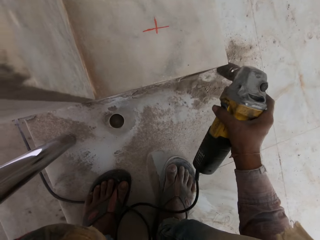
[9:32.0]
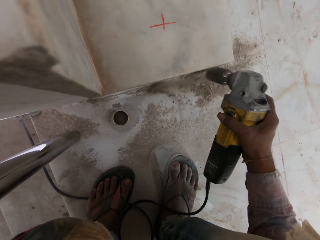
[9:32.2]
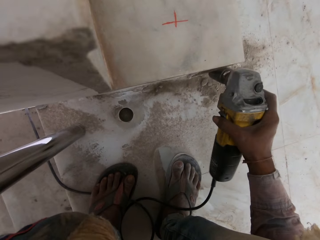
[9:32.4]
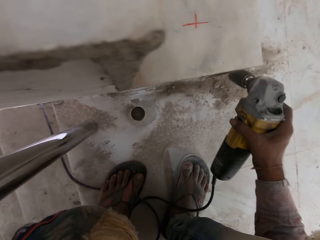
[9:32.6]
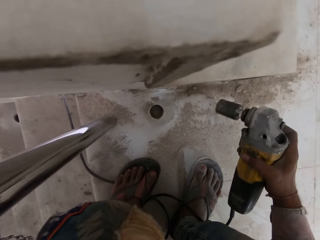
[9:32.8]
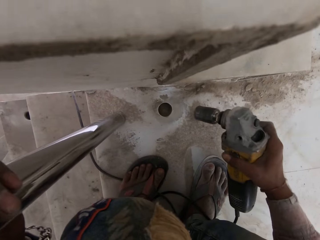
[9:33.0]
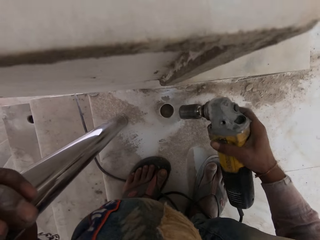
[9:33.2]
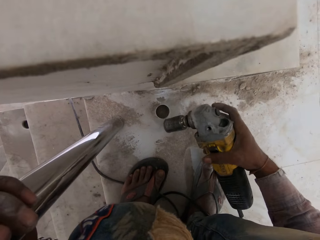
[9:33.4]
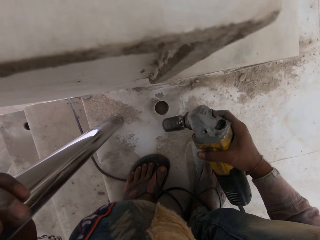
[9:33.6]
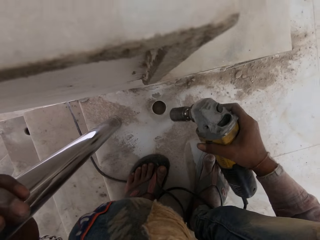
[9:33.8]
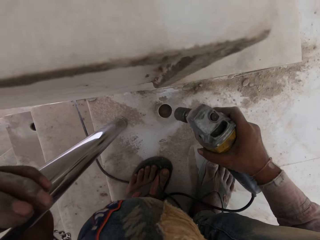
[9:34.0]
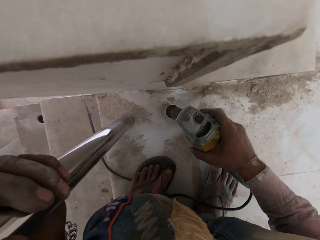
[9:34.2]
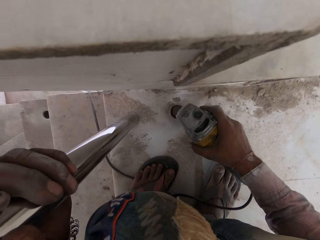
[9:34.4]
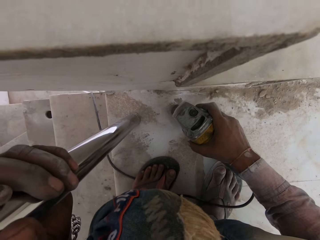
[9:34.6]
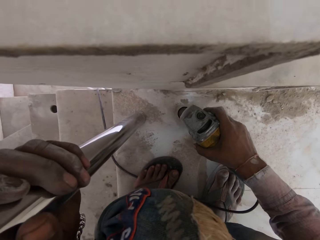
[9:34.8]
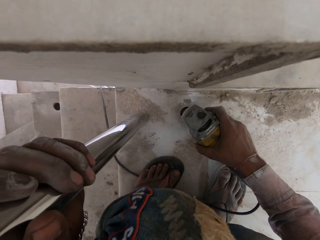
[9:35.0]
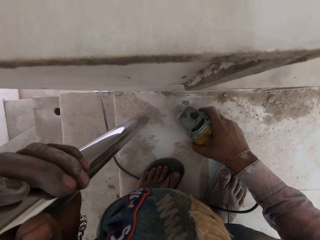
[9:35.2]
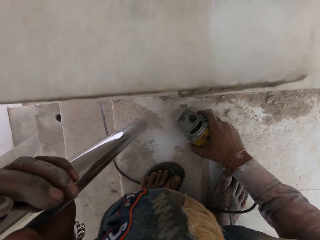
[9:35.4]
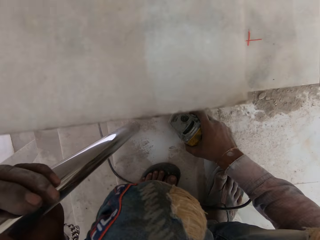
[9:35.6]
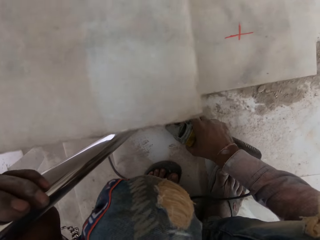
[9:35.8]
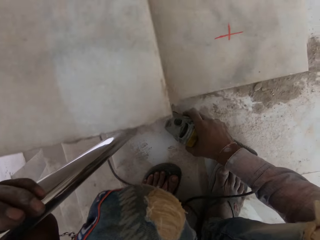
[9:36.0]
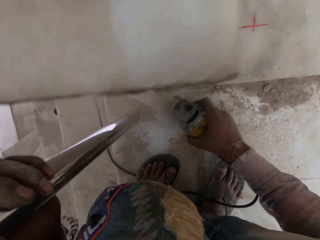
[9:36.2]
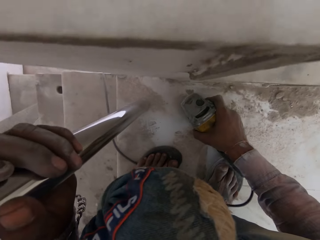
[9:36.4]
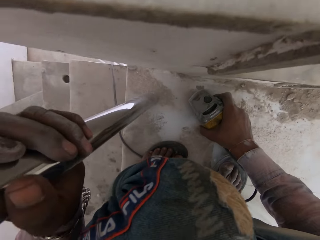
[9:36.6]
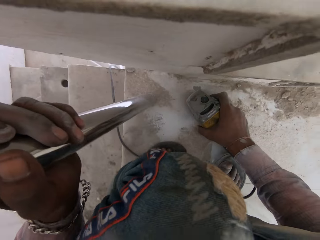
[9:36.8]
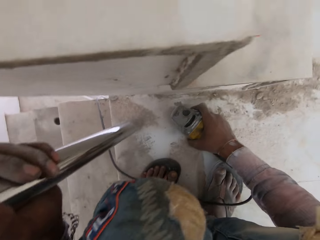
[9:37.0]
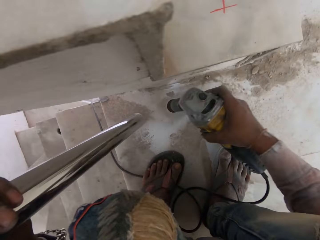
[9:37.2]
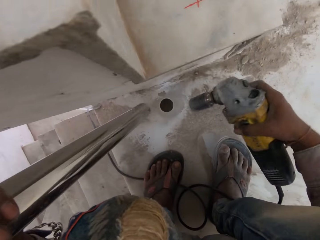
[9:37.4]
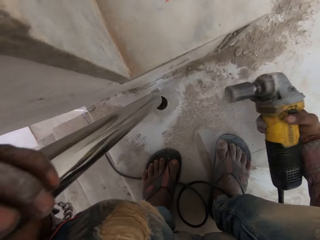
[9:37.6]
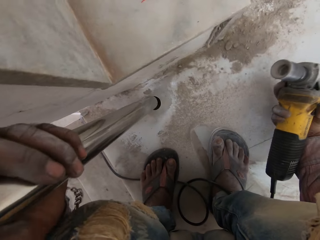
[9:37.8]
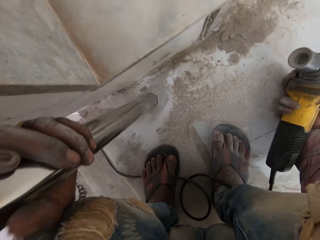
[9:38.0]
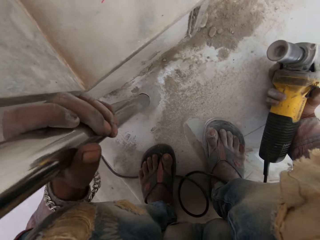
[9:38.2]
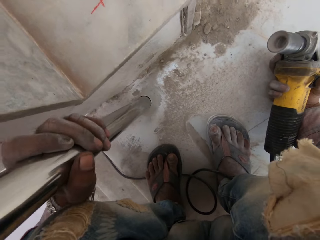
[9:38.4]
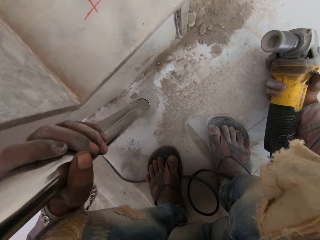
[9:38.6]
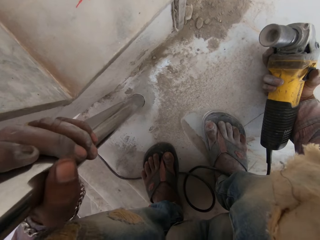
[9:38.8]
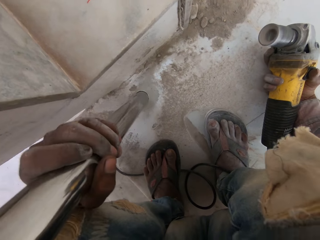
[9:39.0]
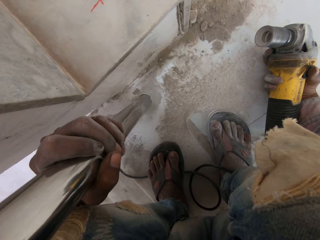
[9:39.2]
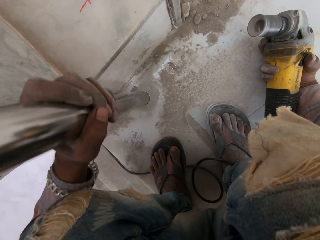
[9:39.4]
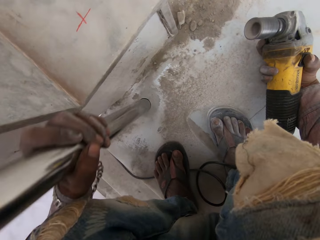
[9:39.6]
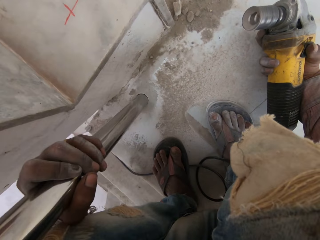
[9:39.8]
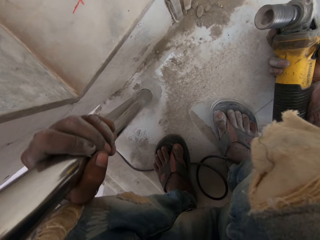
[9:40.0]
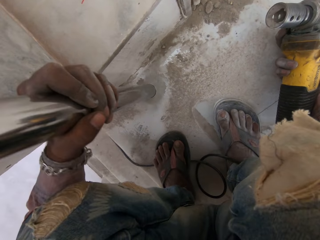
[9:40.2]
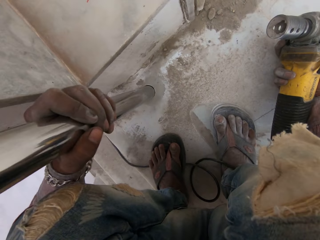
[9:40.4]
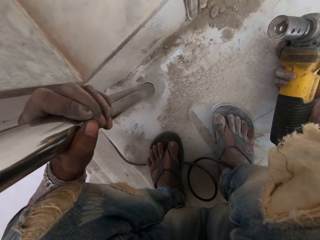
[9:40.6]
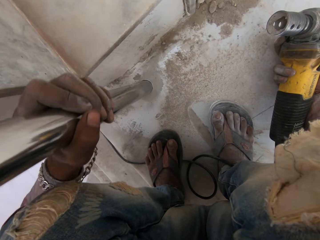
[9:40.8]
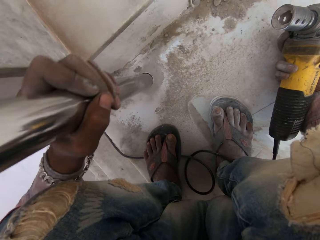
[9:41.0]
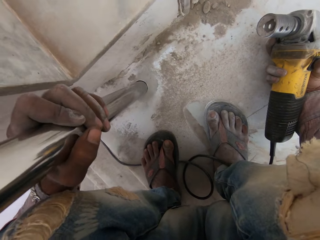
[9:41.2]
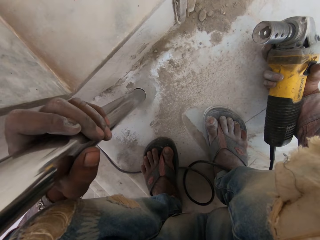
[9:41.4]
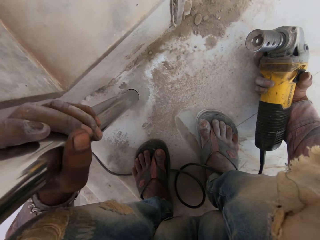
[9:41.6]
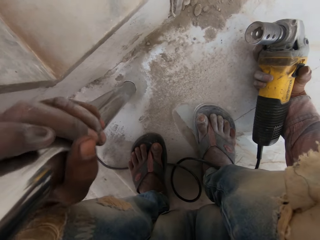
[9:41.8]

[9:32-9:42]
The camera wearer removes cements from a drilling machine. He beats the wall with the hammer drill. He makes a hole on the floor with a hand drilling machine. He inserts a metal in the hole with his left hand.

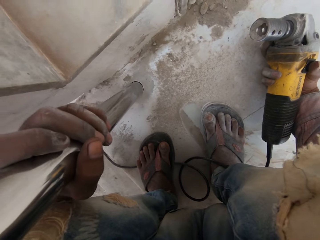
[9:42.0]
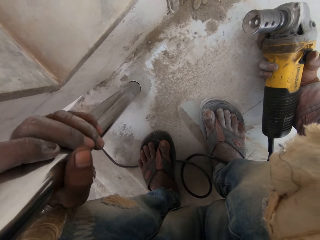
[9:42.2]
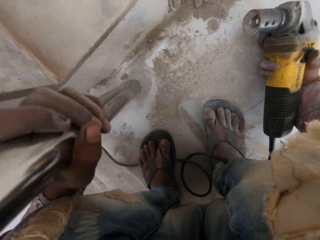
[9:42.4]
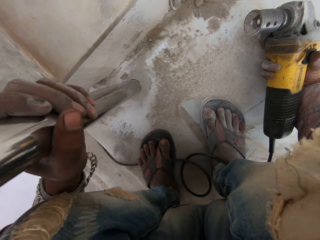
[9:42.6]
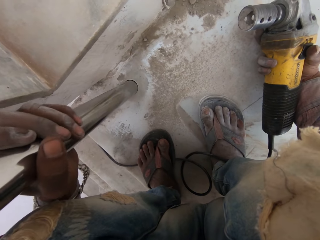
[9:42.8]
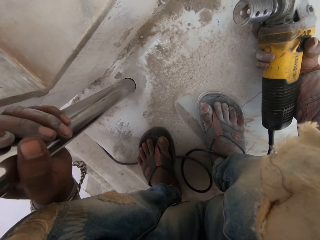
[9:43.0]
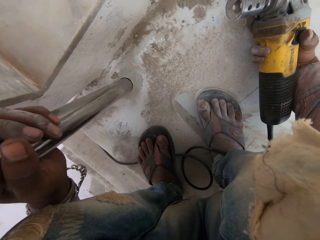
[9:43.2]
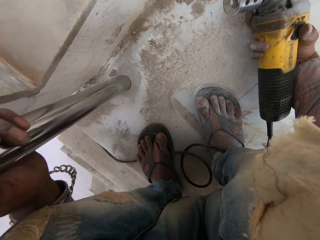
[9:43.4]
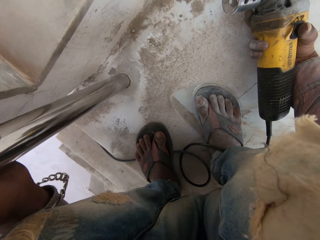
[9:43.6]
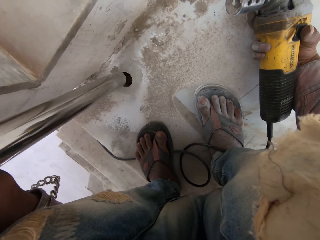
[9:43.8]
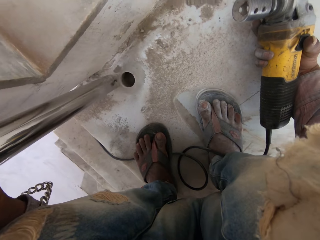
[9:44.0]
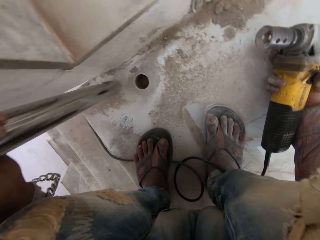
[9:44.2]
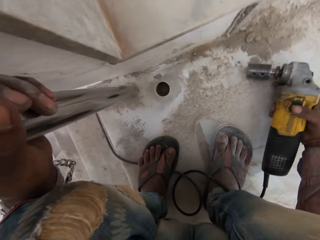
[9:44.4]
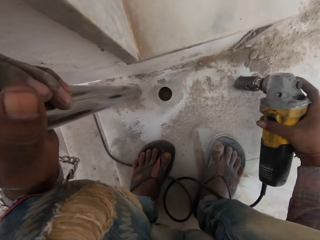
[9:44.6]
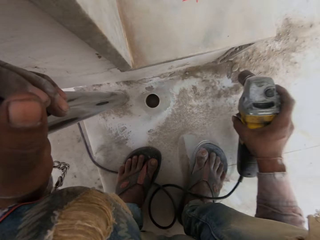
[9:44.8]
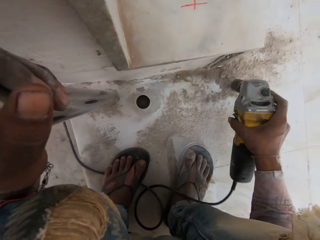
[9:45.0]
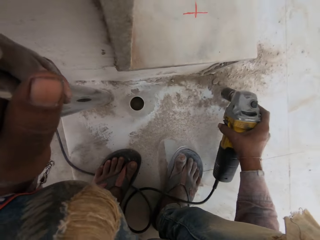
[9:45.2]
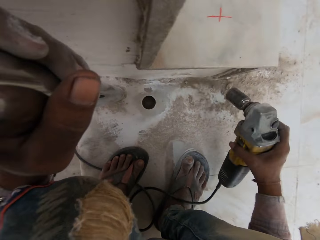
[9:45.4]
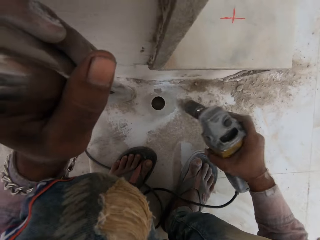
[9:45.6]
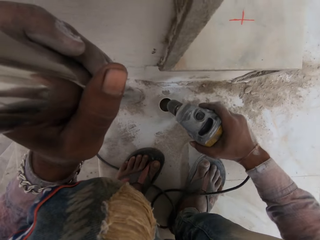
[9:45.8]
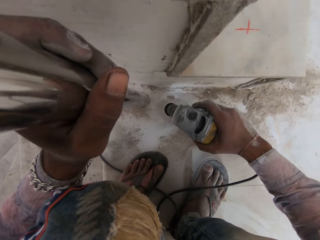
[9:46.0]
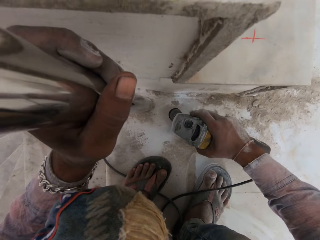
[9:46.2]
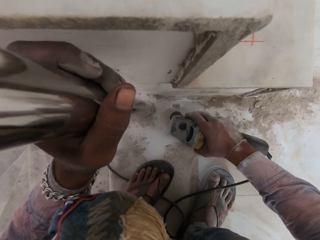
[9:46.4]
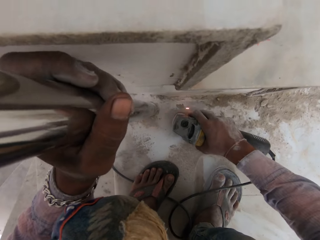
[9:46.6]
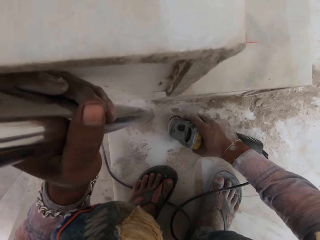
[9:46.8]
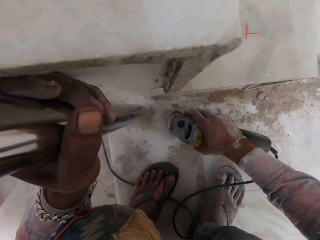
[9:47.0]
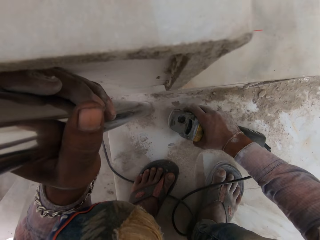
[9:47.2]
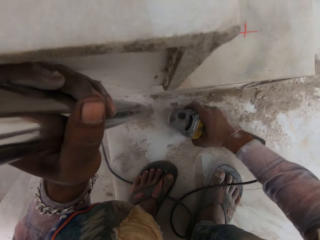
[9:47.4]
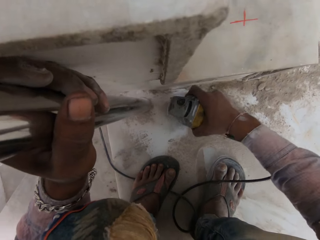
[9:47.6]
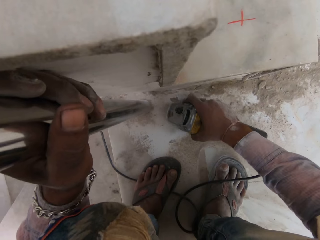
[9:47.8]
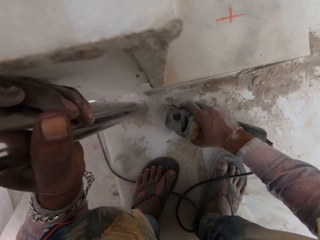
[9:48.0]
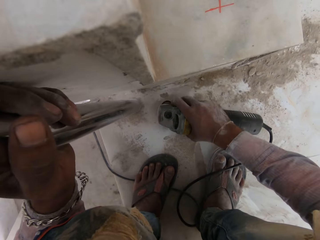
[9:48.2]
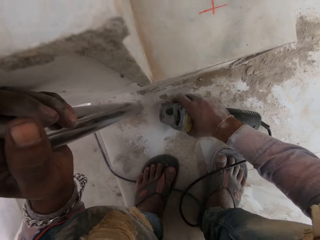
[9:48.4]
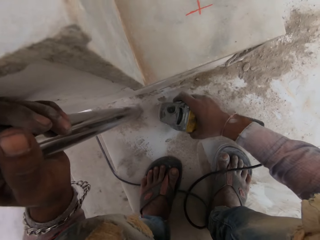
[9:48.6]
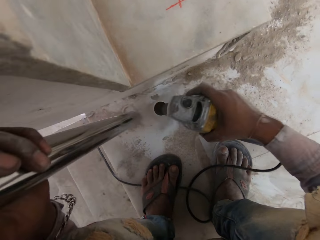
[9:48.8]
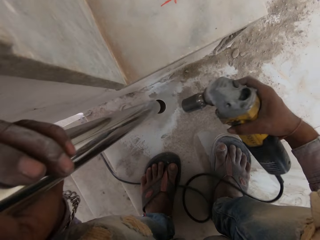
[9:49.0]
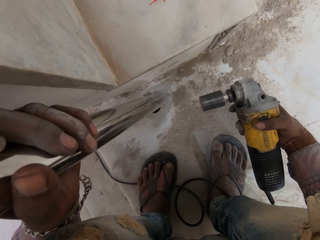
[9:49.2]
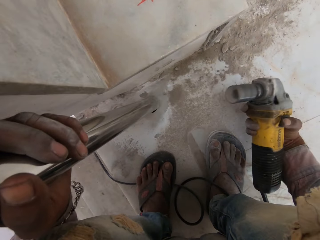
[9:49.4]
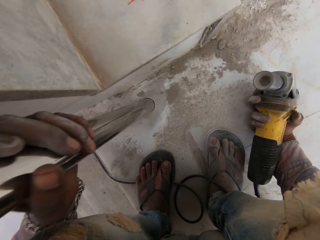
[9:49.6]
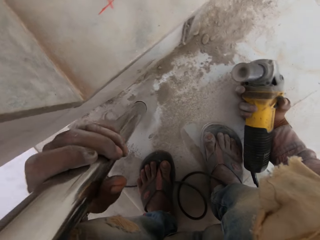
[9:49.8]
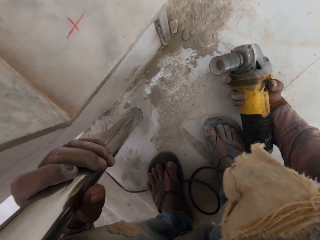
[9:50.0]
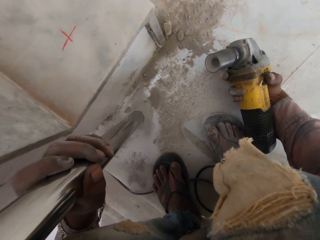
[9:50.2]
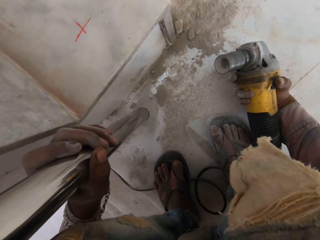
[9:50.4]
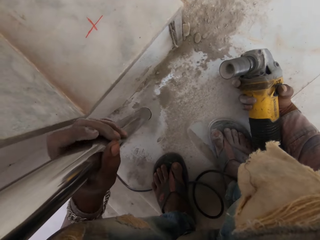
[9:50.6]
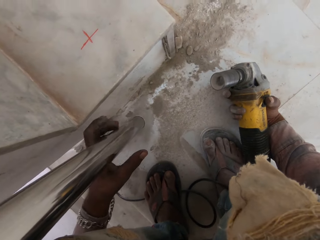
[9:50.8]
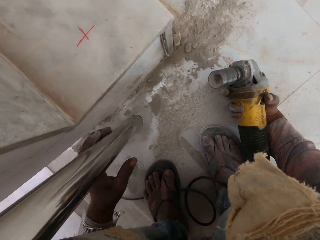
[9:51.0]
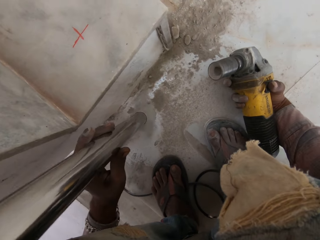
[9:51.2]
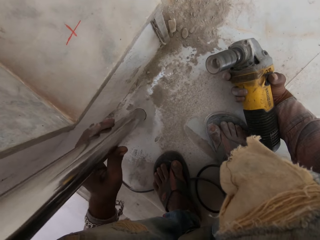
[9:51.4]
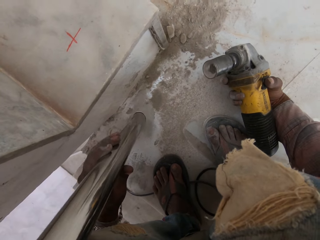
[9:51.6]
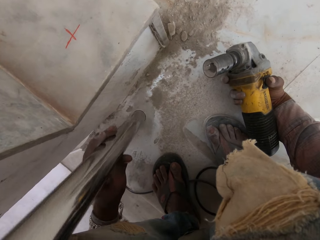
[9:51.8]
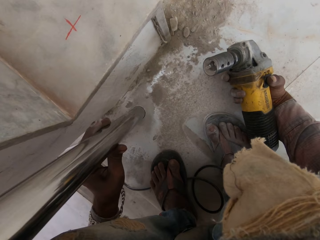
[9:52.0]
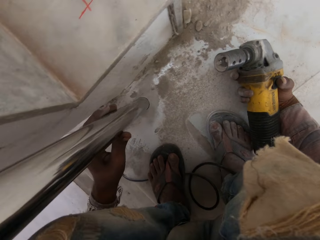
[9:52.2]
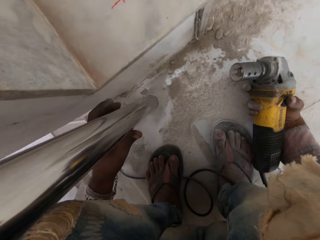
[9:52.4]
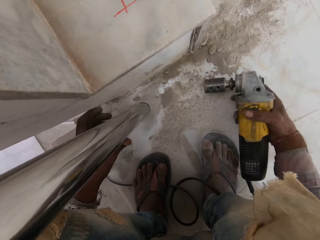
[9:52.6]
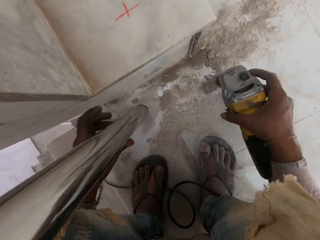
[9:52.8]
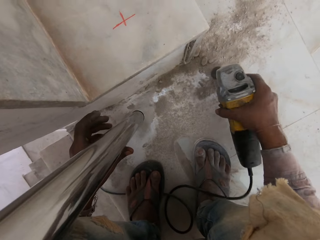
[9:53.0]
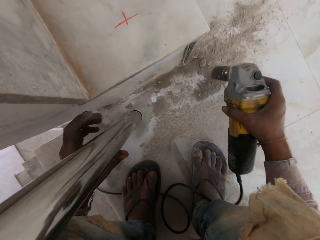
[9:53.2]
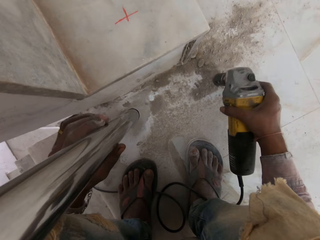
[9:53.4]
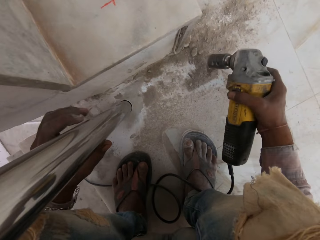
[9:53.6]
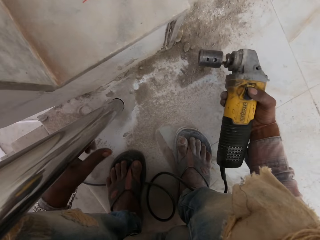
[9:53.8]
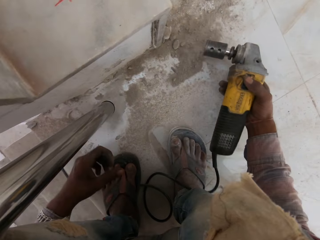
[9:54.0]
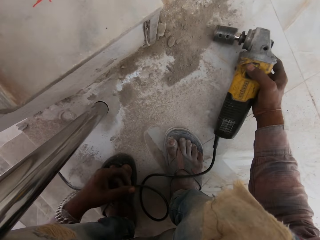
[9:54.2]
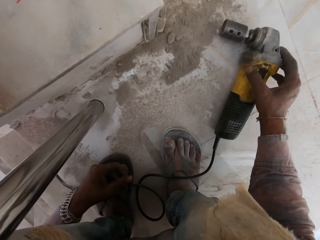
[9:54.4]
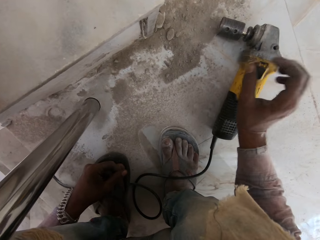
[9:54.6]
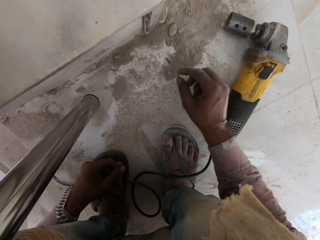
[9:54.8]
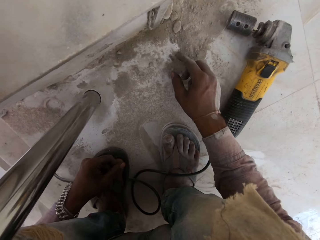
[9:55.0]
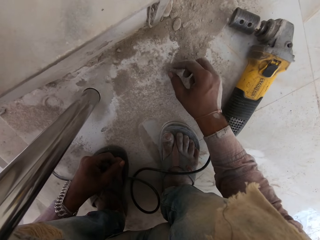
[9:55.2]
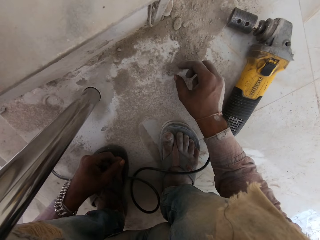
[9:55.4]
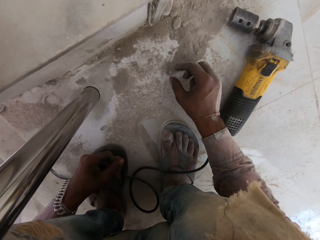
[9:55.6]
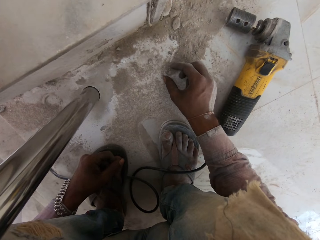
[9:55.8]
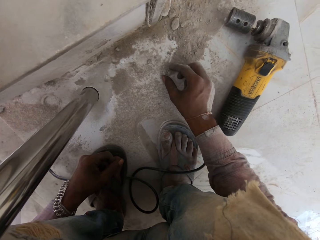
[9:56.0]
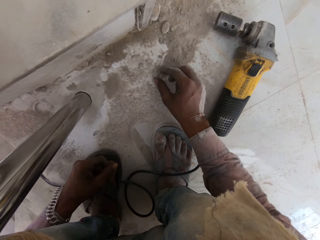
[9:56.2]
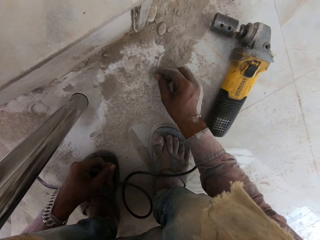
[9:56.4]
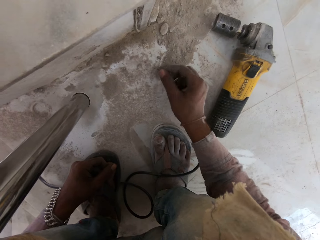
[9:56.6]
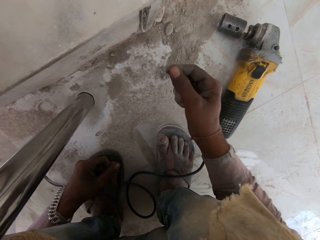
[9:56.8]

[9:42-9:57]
The camera wearer removes a metal from a hole of the floor. He beats the stairs with the hammer drill. He removes cements from a drilling machine. He makes a hole on the floor with a hand drilling machine. He inserts the metal in the hole with his left hand. He removes cements from the drilling machine. He beats the stairs with the hammer drill. He puts the hammer drill on the floor with his right hand. He moves a screw on the ground with his right hand. He picks up the screw with his right hand.
